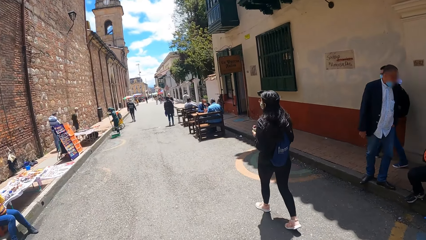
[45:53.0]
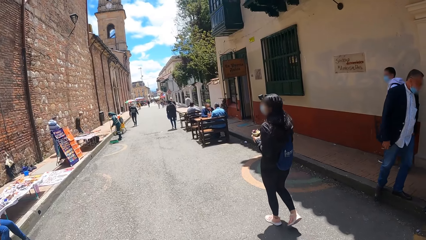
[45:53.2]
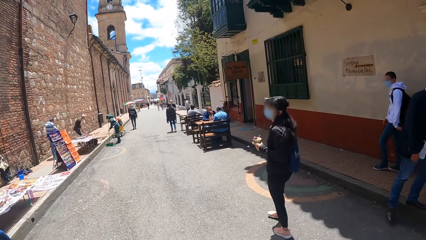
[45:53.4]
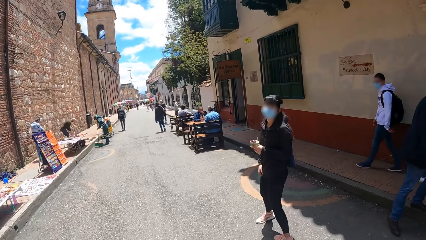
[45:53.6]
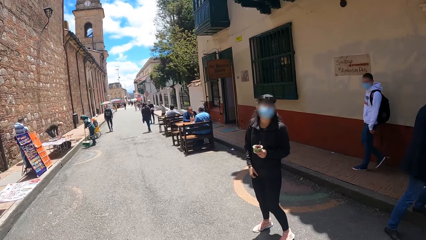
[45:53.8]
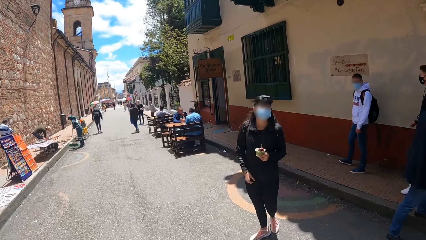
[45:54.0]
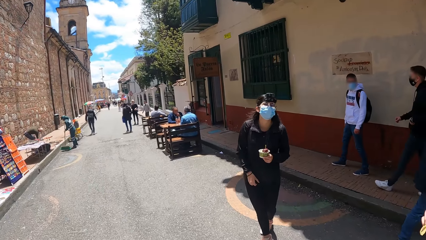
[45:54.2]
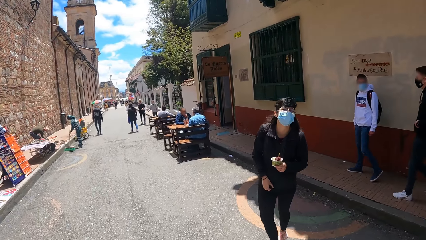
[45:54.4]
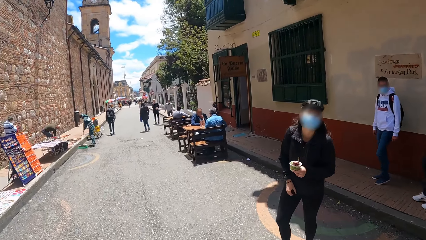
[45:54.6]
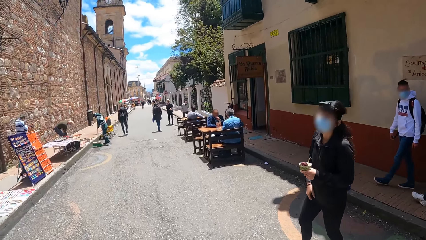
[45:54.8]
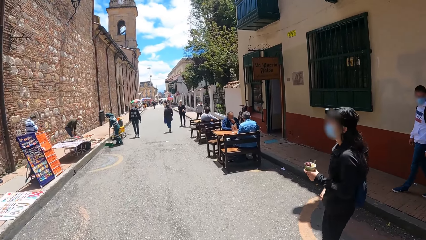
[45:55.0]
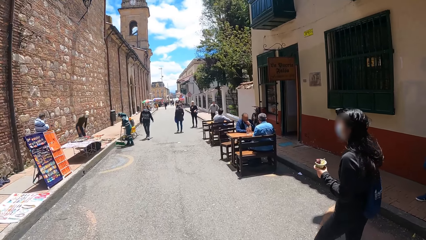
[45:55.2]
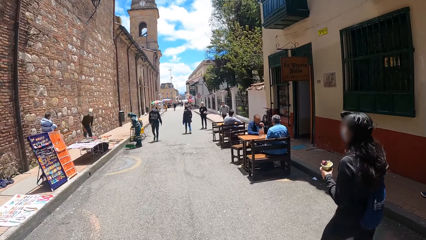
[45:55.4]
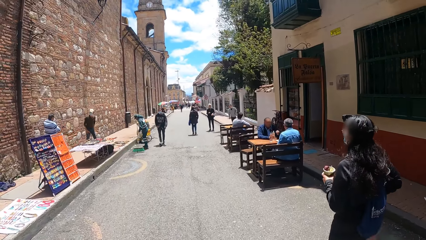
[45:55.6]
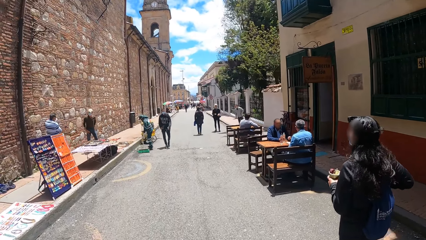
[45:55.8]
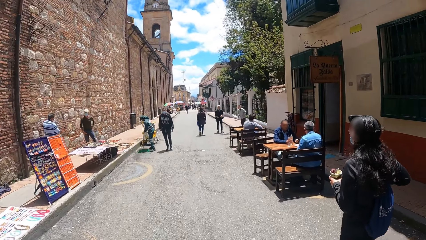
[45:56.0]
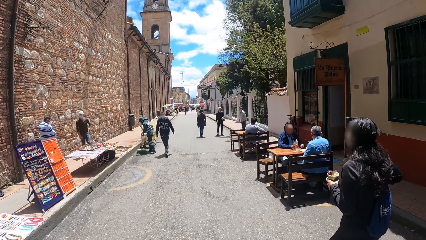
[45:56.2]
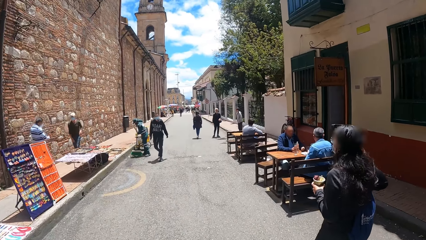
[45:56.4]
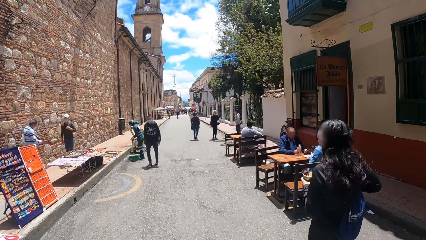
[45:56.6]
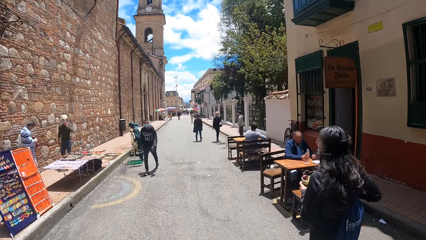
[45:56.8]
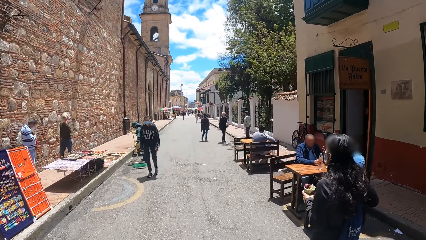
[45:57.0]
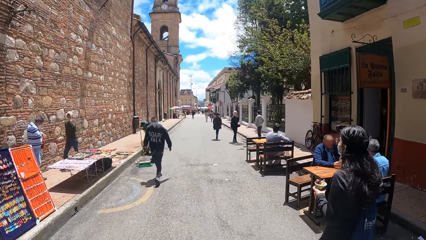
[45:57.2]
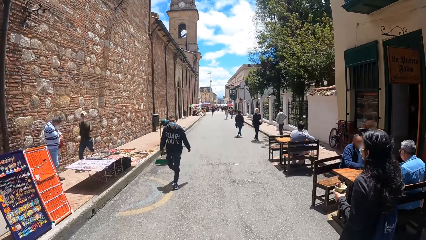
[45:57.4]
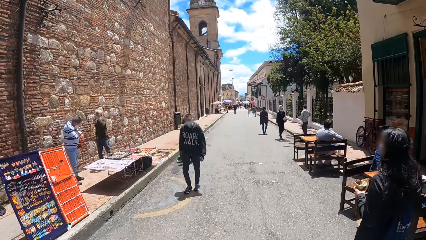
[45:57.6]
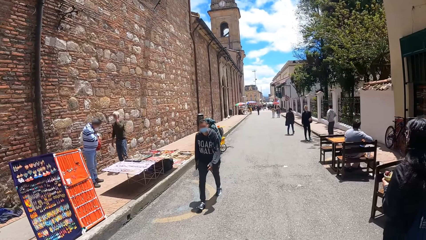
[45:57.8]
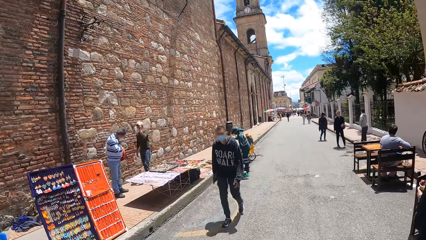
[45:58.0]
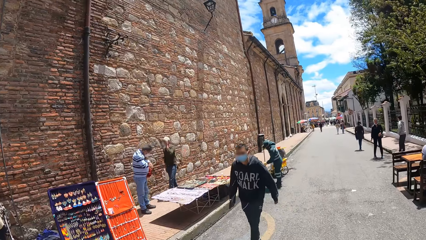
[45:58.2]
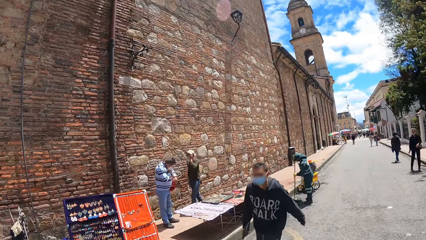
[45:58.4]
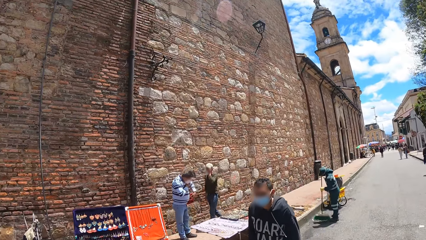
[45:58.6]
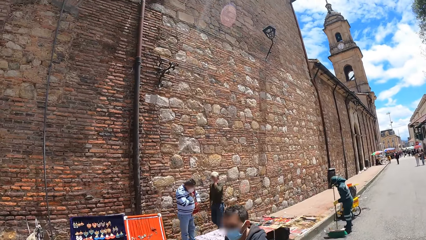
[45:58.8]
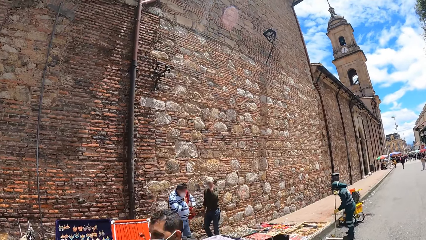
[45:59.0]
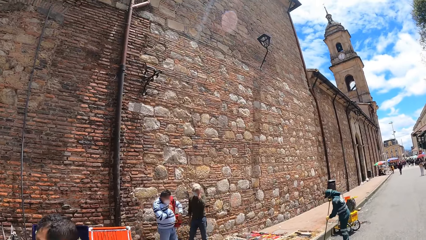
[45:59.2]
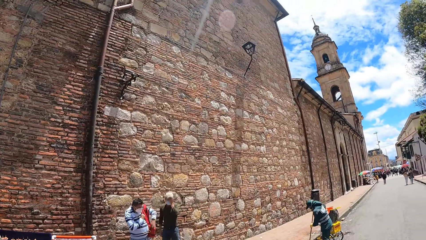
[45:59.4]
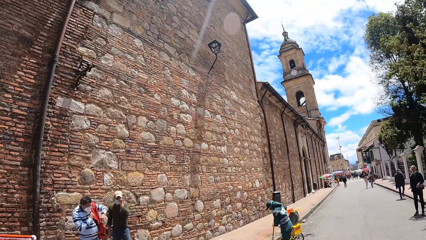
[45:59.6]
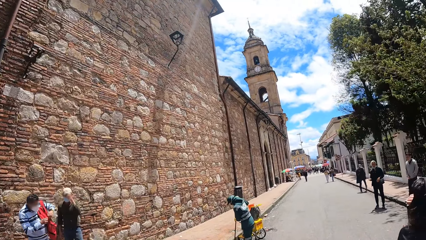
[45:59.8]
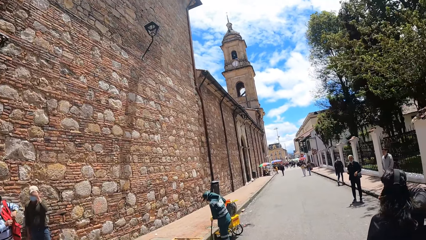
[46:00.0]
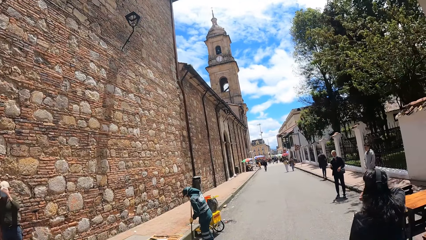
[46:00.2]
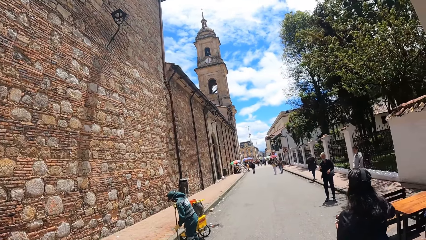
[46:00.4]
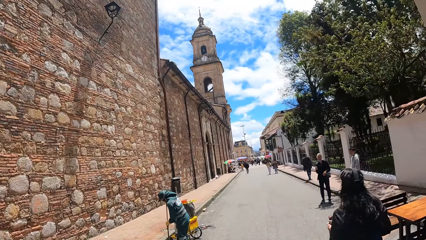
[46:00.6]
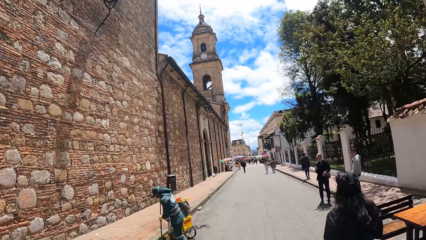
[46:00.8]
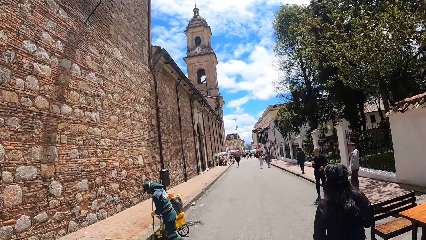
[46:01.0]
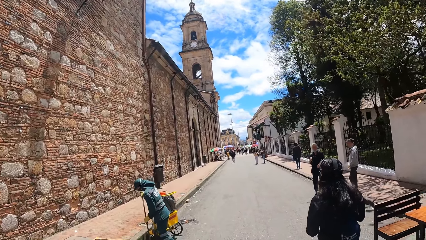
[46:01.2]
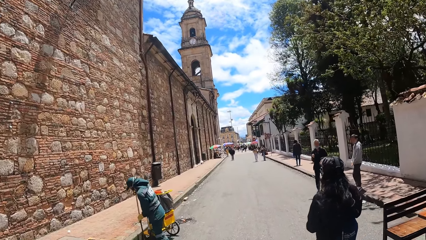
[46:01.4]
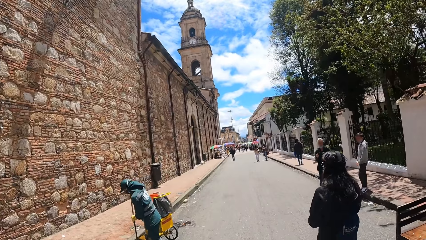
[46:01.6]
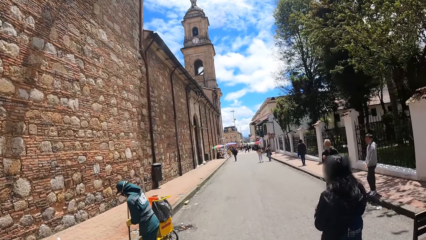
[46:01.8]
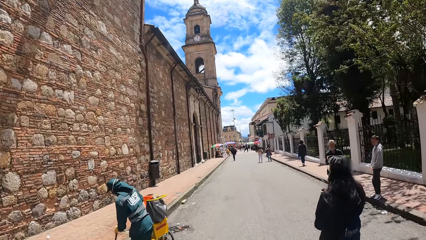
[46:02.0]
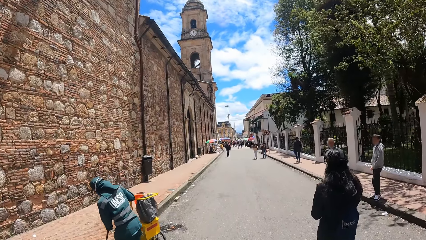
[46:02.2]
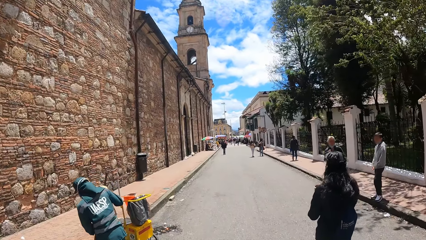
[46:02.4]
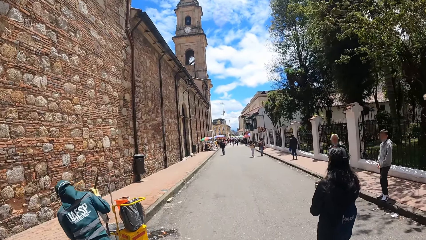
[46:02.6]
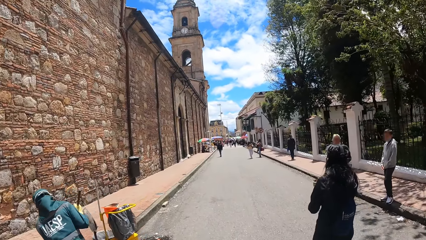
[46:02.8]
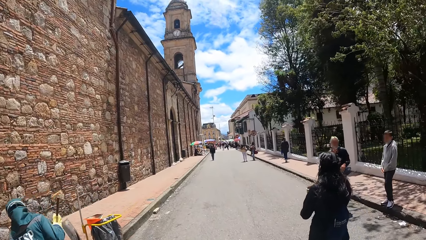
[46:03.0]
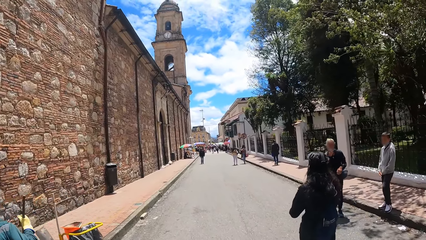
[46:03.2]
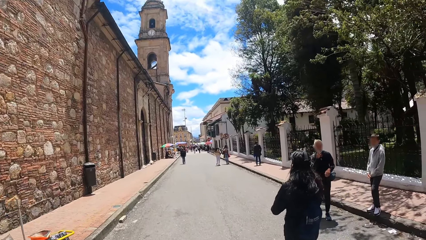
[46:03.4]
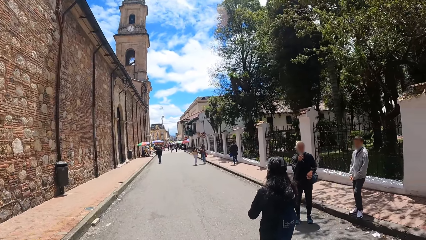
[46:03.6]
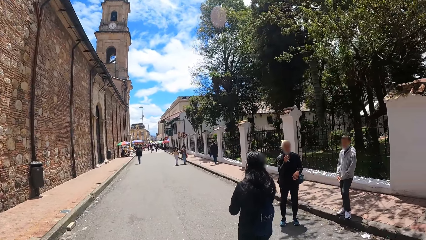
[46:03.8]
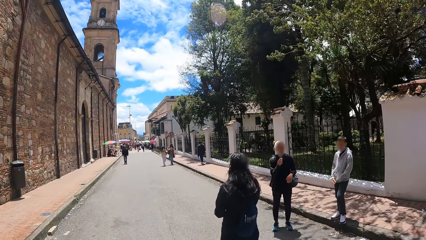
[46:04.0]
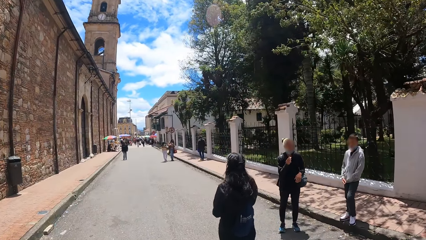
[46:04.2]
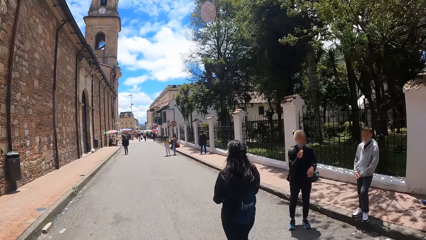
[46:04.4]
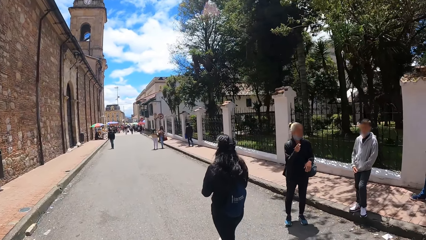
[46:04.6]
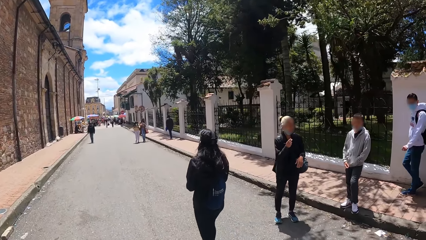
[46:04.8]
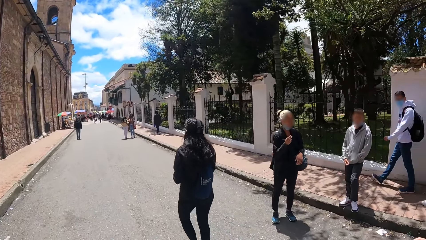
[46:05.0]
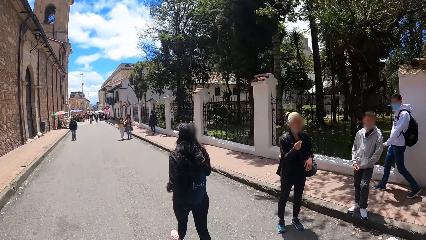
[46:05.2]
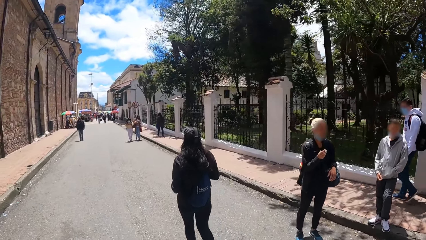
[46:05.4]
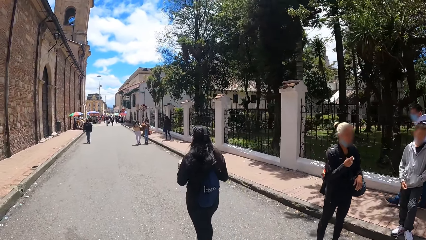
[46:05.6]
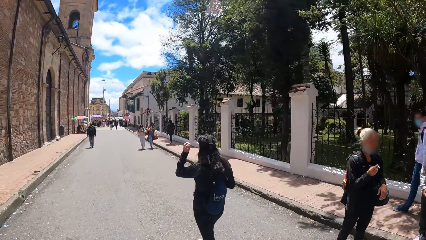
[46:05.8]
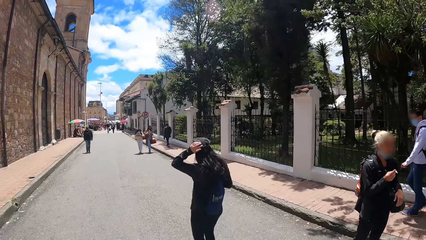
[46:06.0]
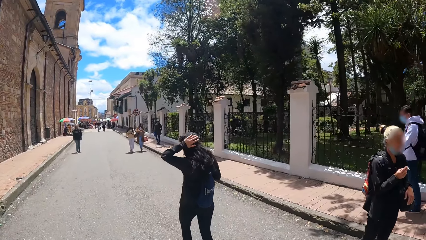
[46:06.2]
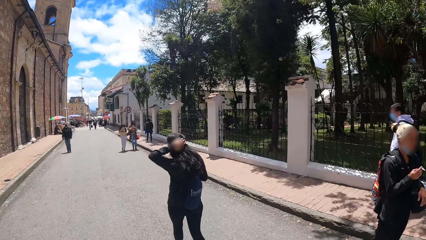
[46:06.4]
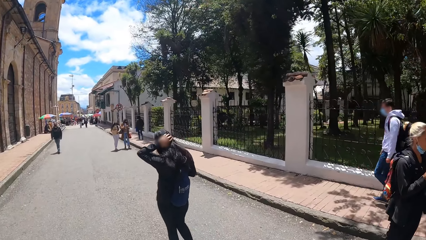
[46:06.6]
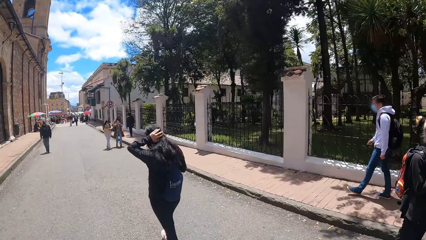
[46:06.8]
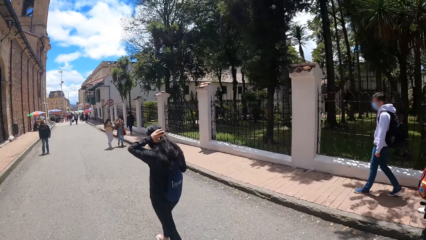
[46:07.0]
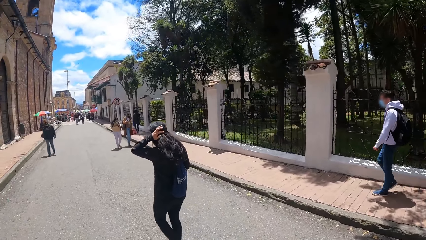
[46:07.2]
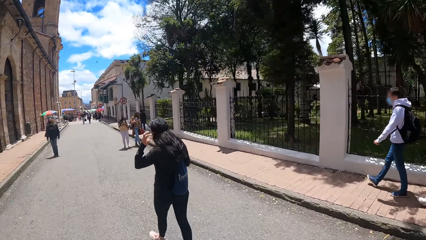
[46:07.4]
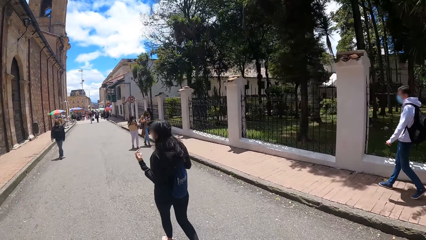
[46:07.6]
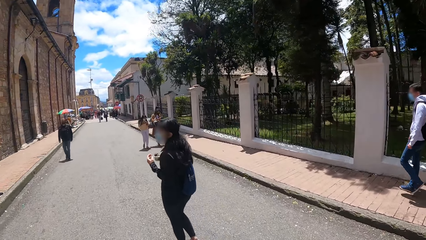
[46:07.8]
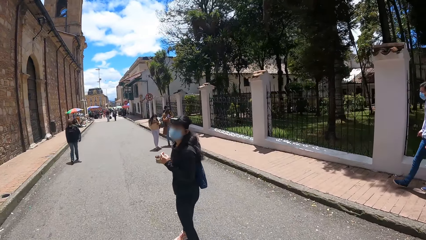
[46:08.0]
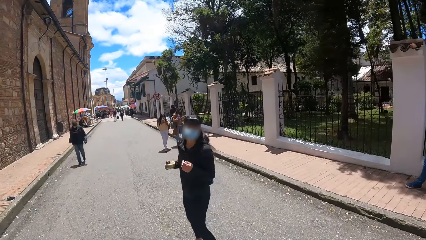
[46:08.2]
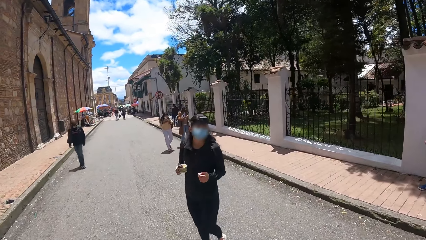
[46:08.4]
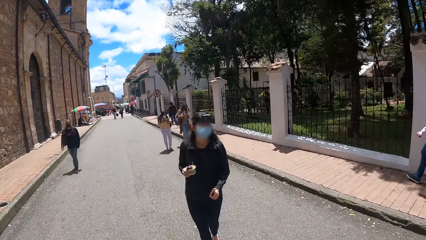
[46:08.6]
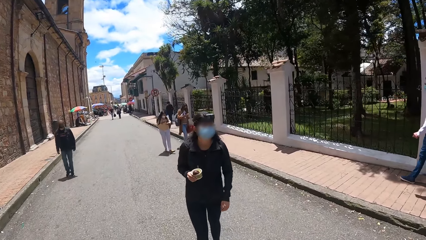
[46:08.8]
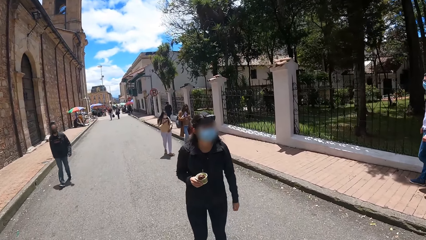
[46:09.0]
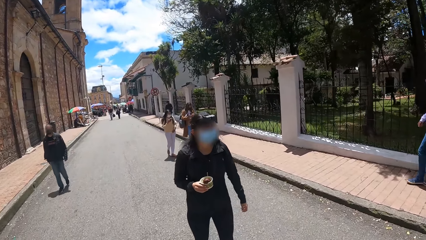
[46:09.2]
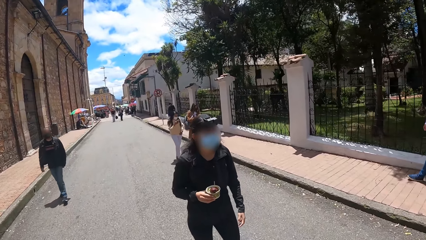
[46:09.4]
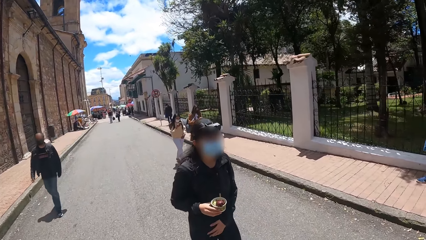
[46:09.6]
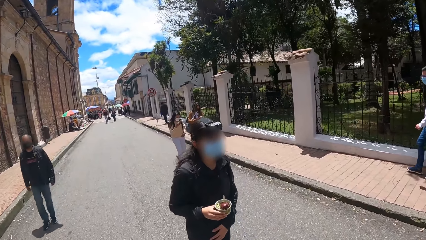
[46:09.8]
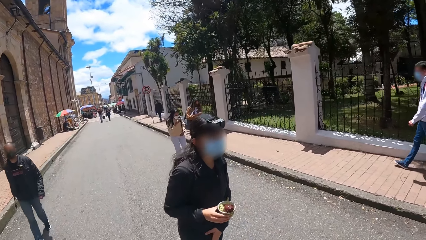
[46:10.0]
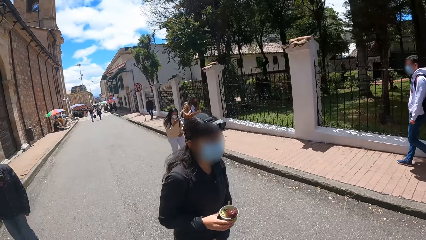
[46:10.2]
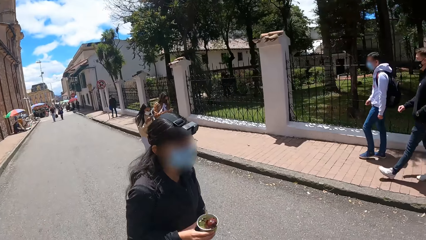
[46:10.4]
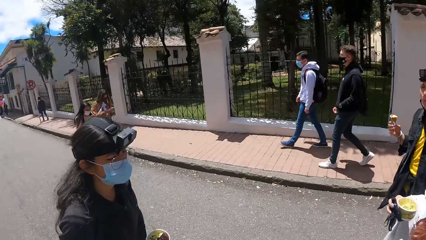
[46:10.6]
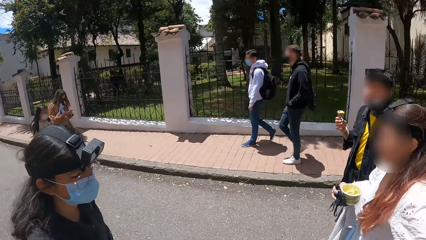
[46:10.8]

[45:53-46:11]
A woman turns to the camera wearer. The woman walks forward. The camera wearer walks forward. They look left. They look forward. They look right. The woman adjusts her hair. The woman turns to the friends. The camera wearer looks forward.
